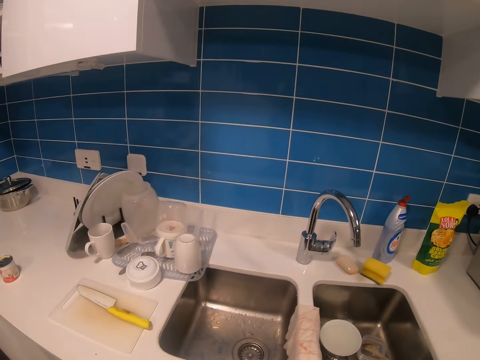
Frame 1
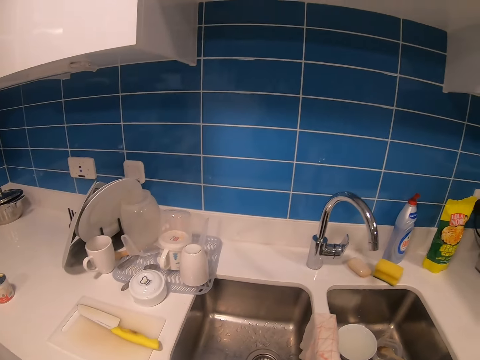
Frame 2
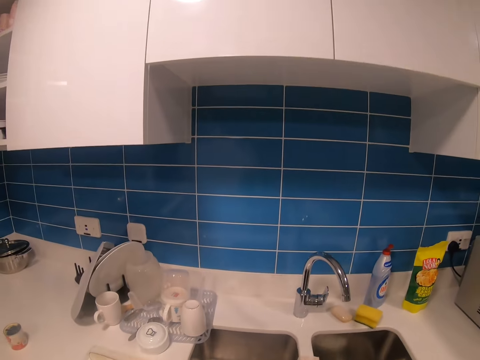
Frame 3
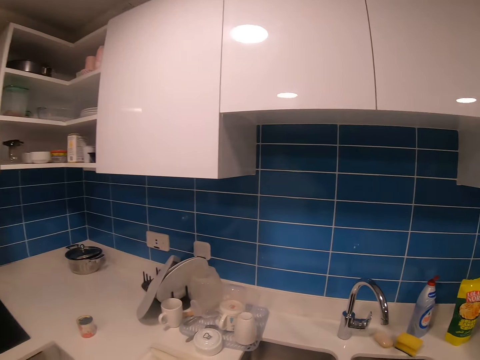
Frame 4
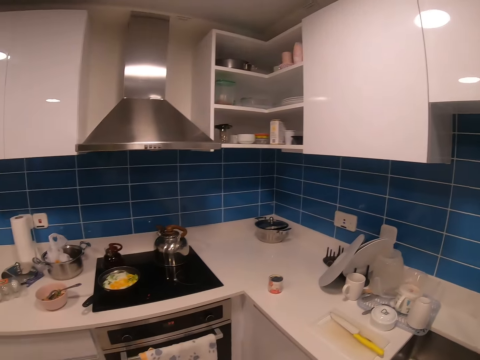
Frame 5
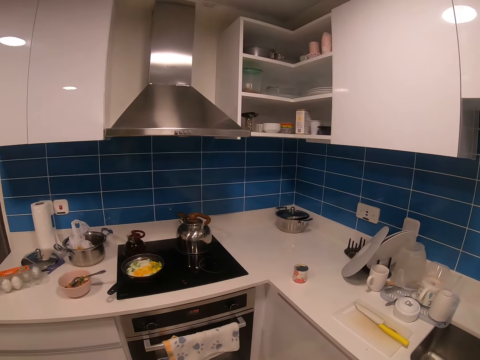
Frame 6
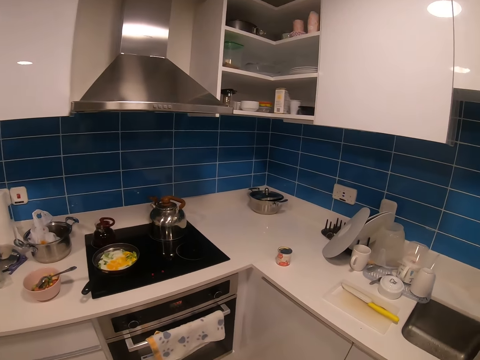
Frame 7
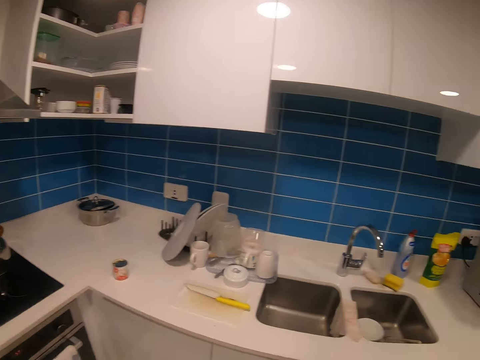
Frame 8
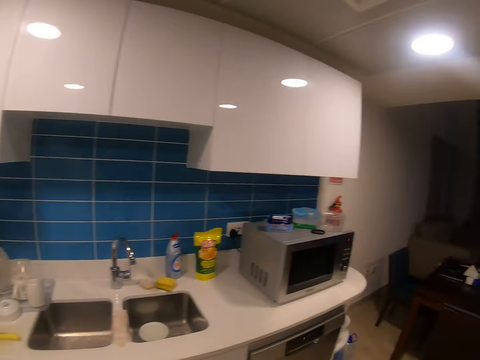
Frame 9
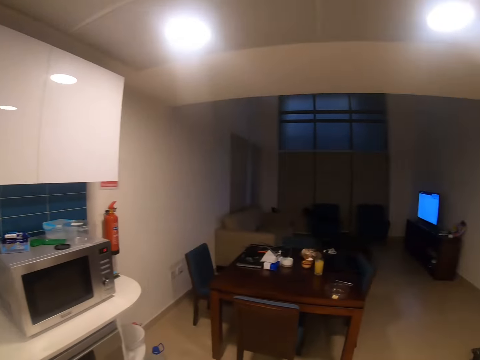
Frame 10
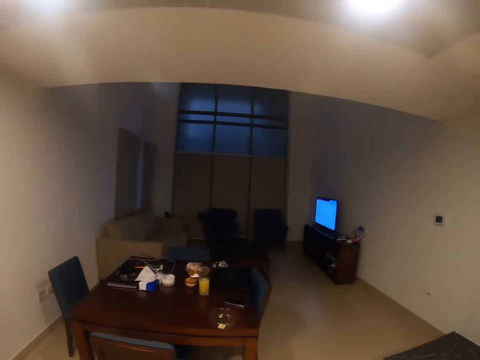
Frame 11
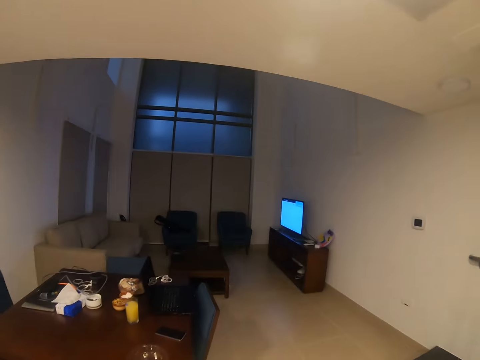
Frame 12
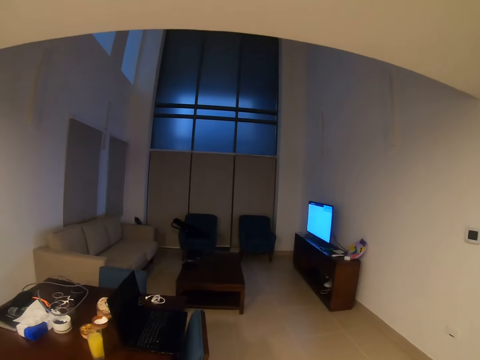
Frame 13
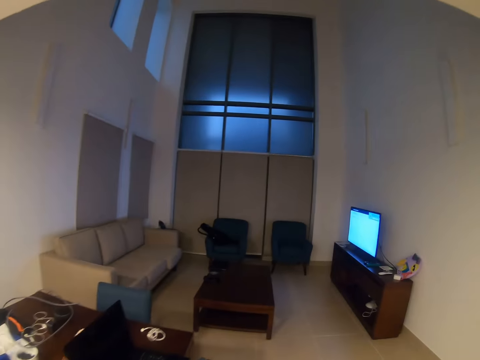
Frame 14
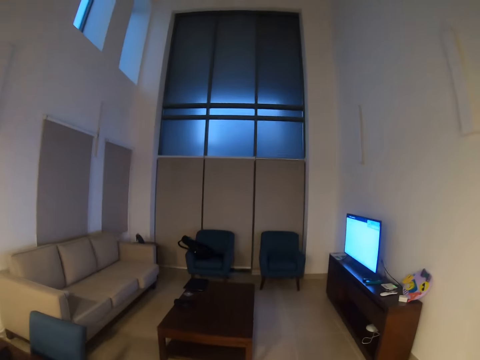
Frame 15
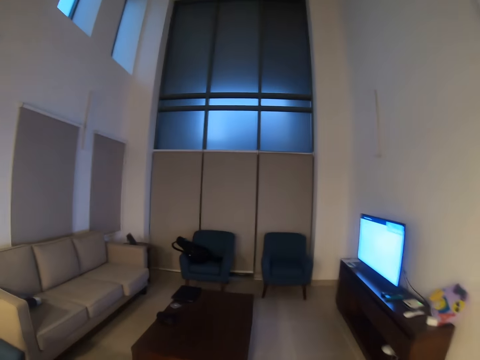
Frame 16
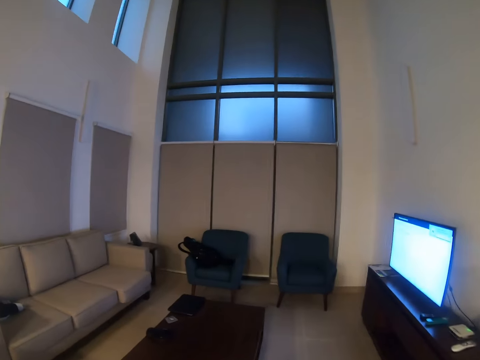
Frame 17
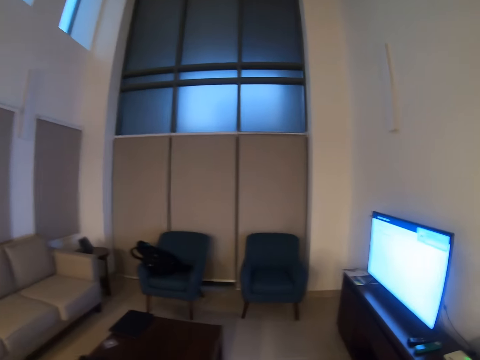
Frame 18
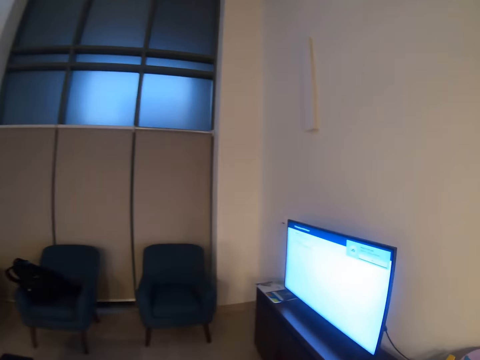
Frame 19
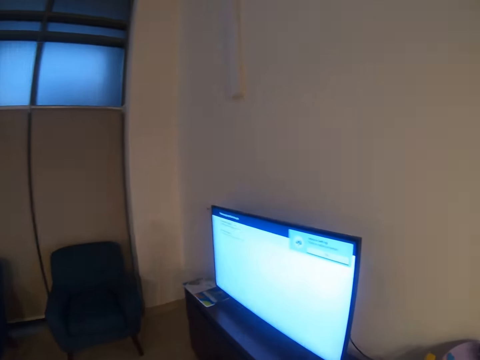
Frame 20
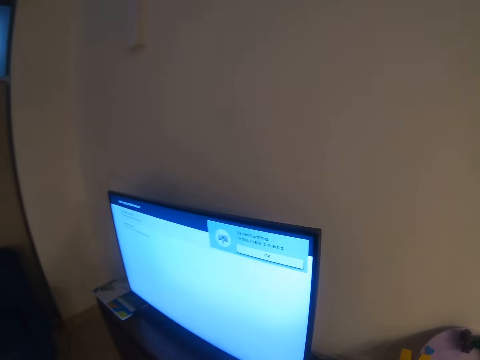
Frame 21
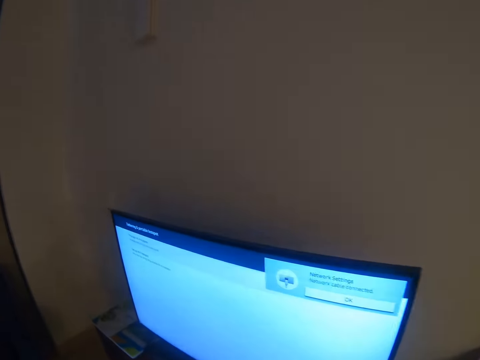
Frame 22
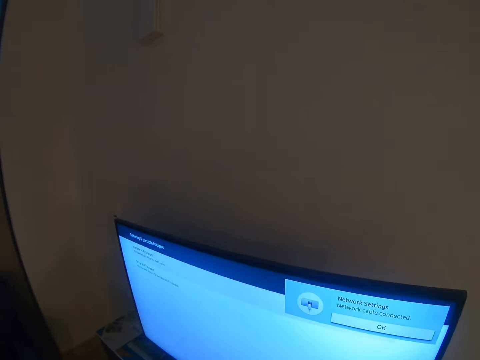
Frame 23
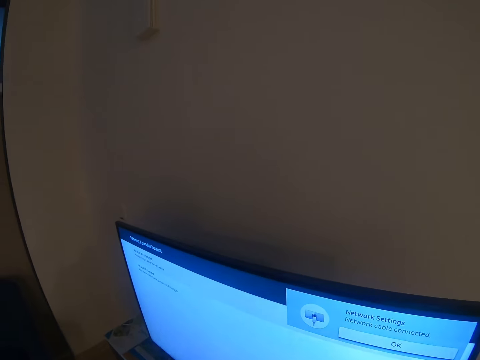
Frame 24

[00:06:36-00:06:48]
The camera wearer walks to the TV.

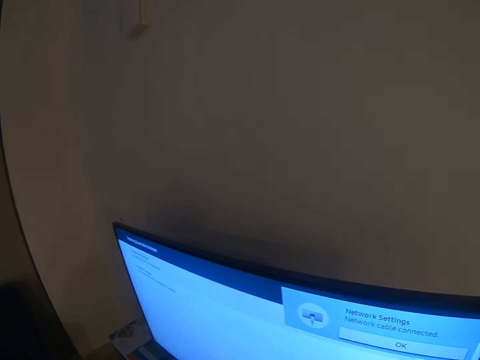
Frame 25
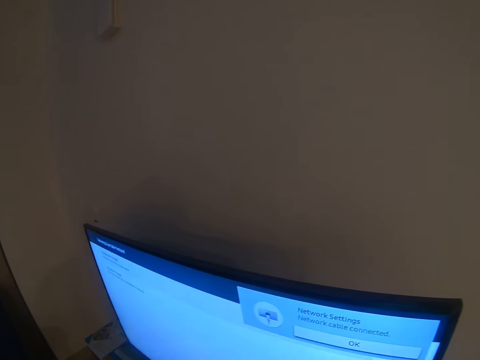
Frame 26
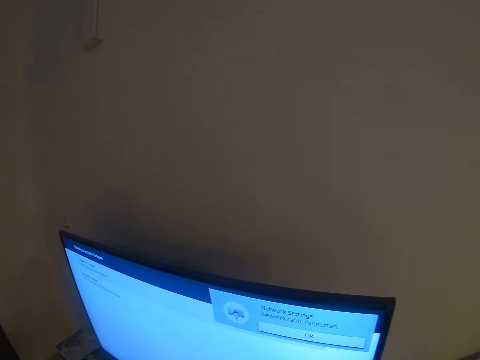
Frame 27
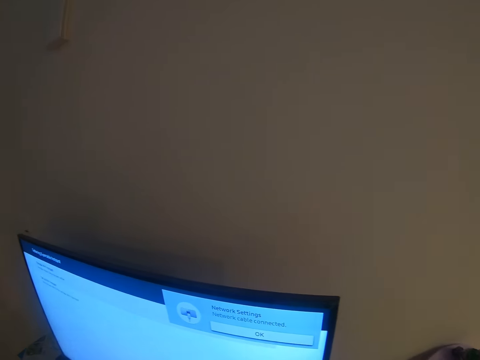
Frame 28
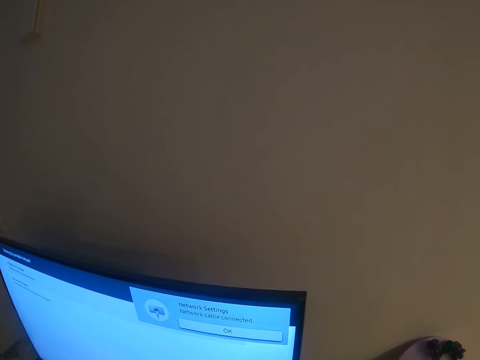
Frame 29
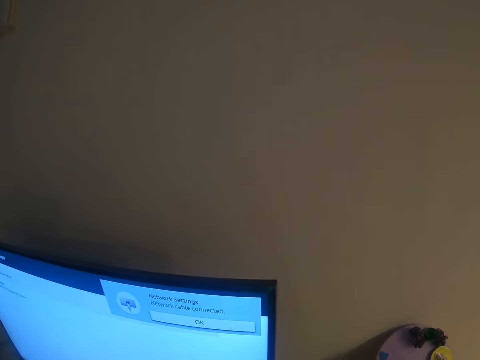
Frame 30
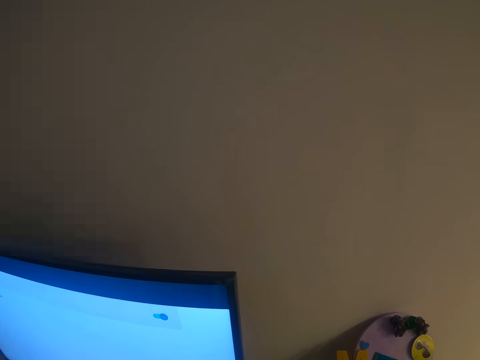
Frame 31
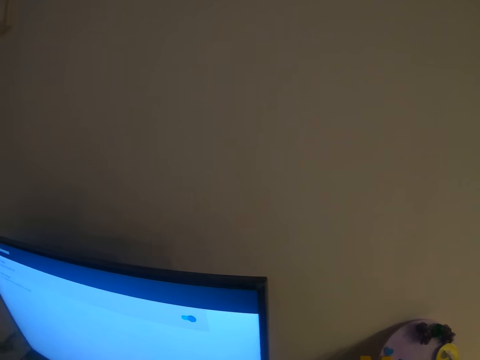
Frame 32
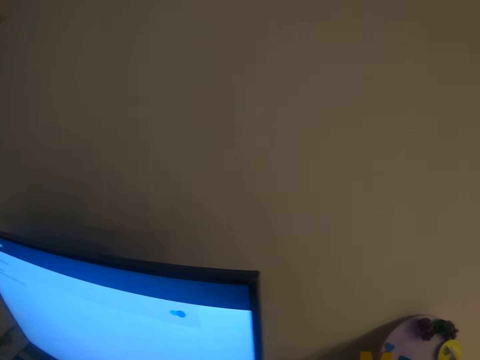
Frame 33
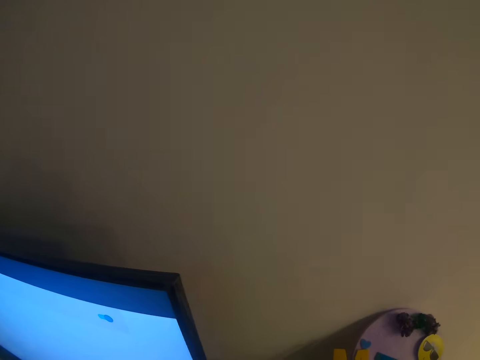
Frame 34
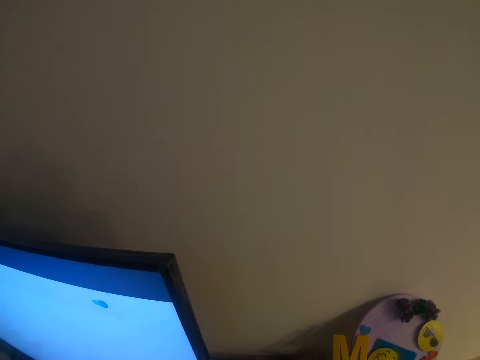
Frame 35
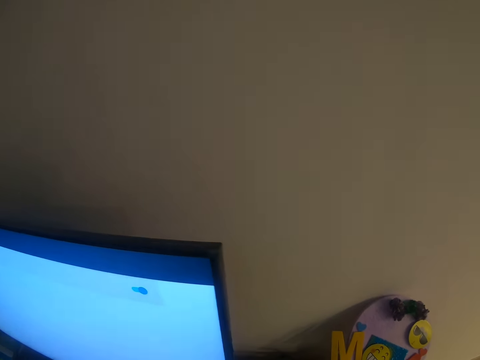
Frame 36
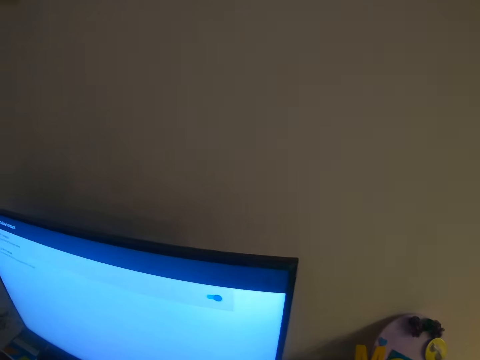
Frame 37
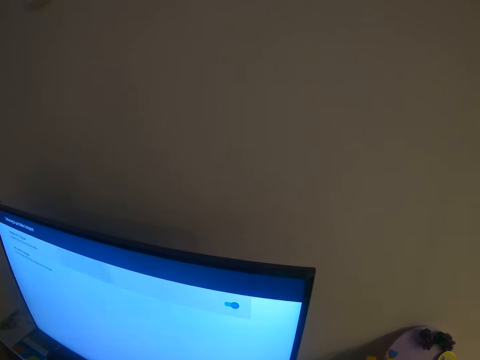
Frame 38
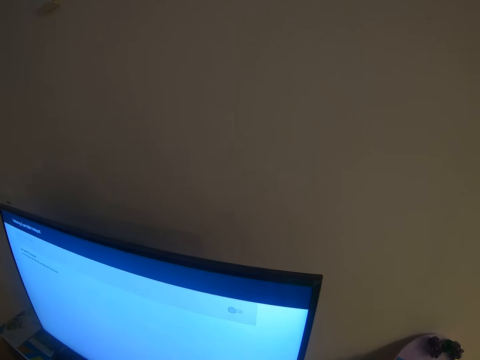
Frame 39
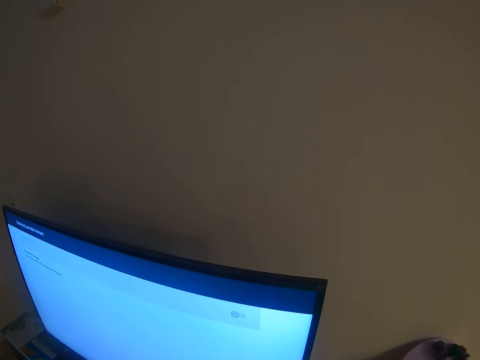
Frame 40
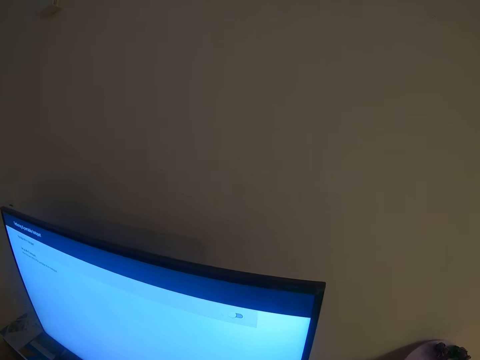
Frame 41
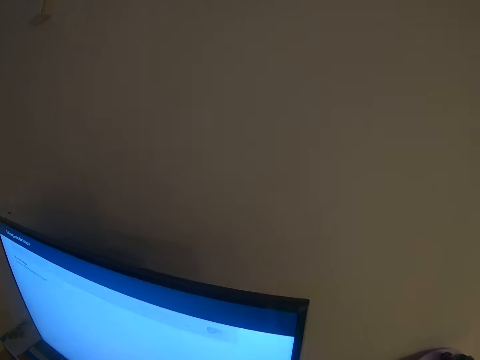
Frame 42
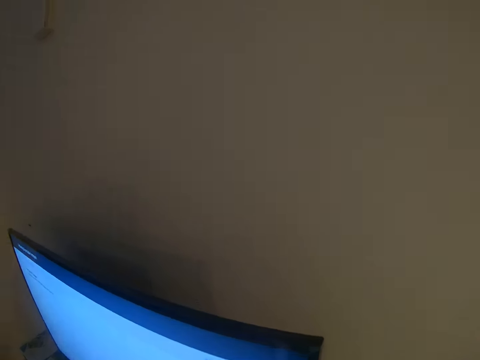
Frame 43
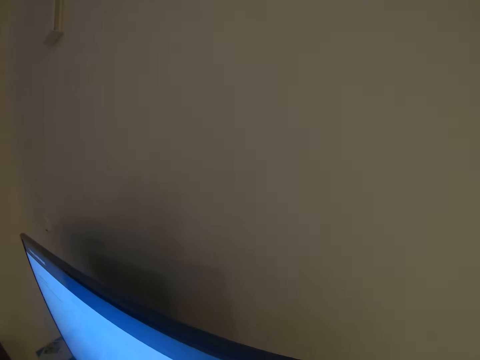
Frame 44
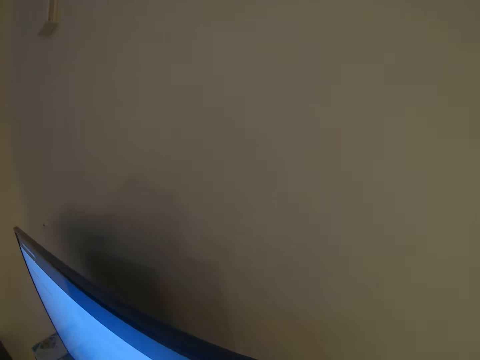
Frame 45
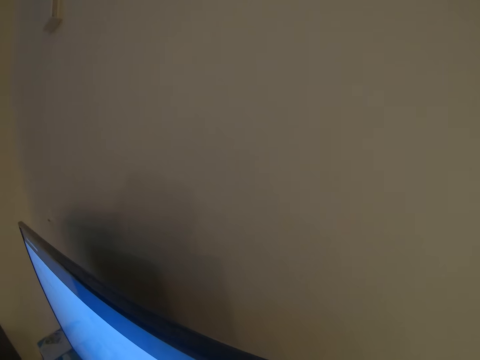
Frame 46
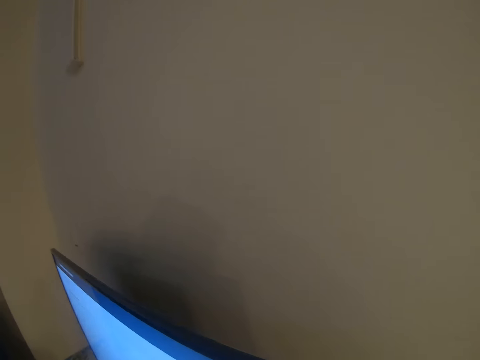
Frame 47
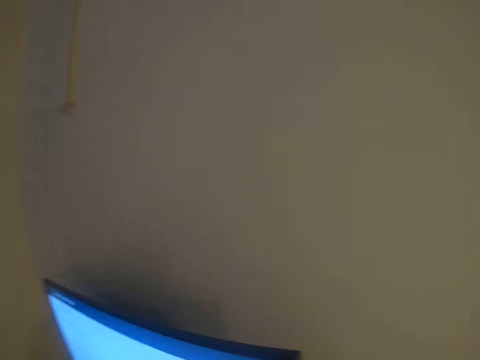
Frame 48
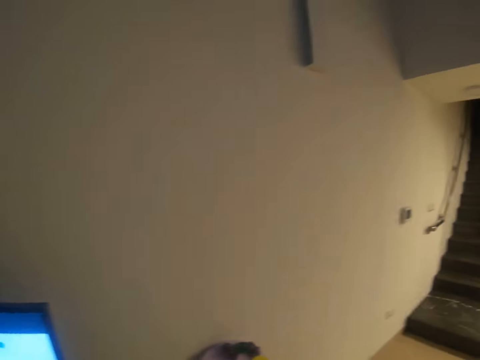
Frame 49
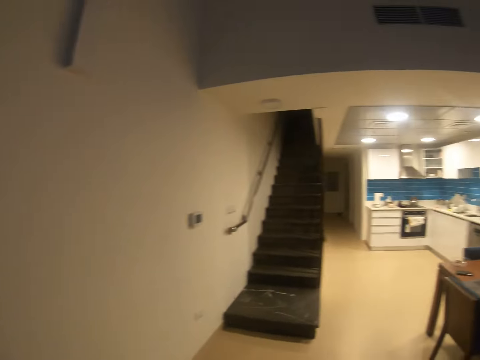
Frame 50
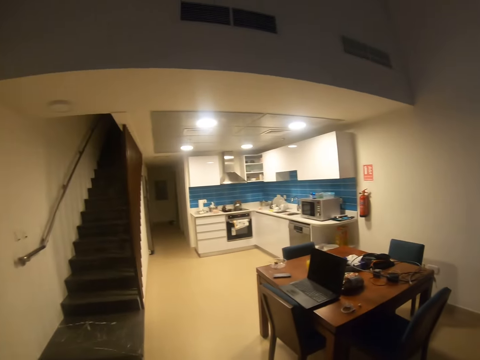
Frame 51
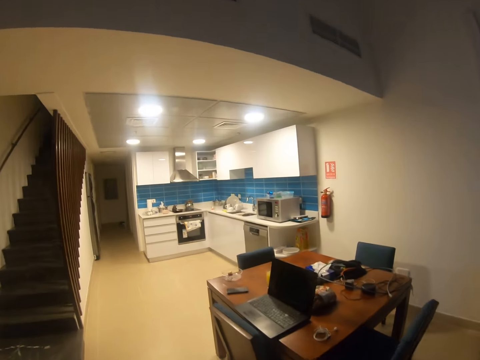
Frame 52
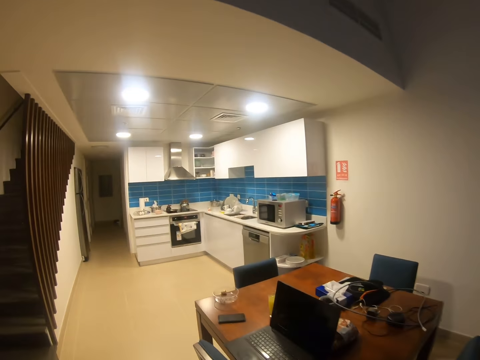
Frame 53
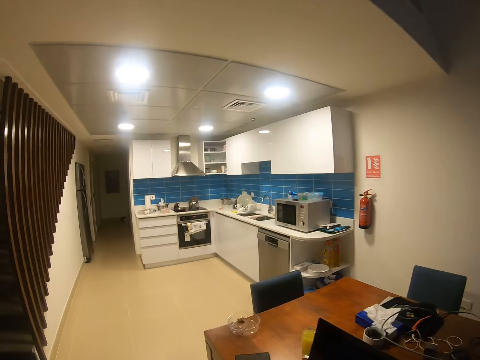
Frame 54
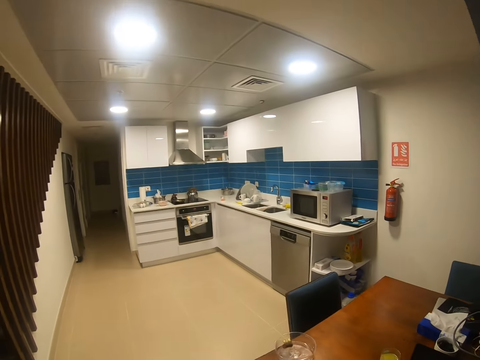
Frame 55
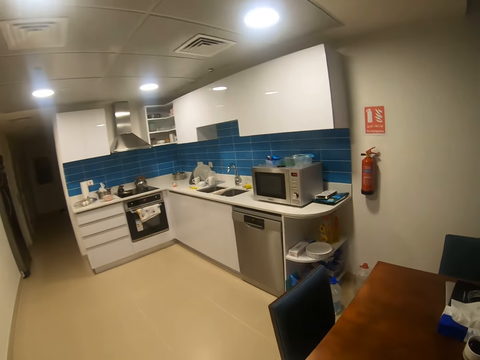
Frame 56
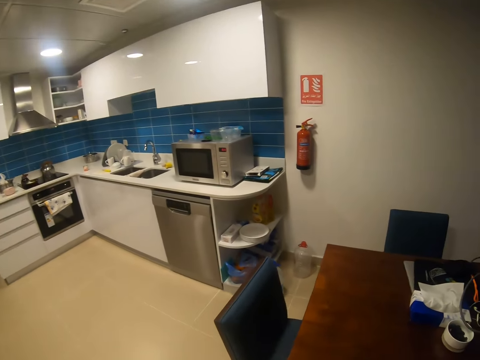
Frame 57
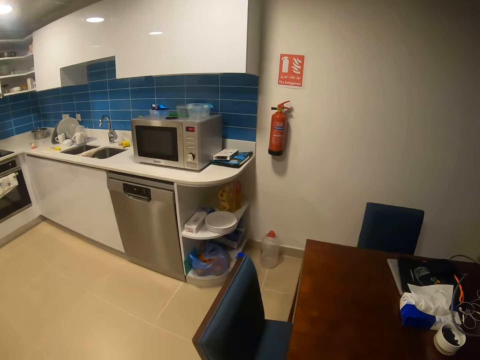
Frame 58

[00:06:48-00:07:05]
The camera wearer looks around. They check the television. They walk around the room.
